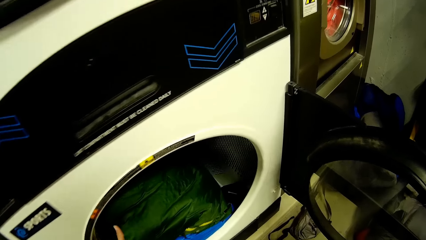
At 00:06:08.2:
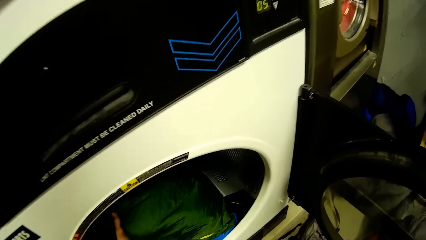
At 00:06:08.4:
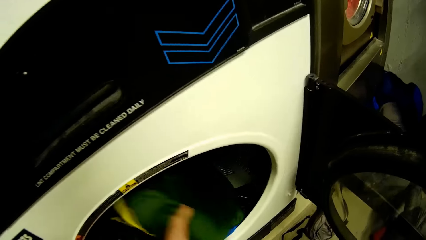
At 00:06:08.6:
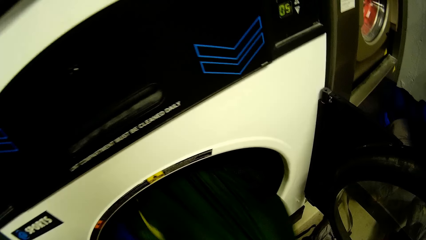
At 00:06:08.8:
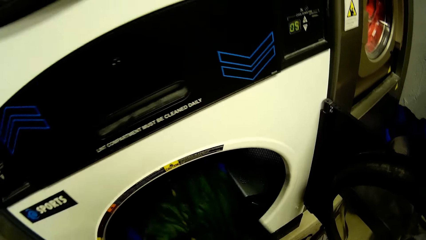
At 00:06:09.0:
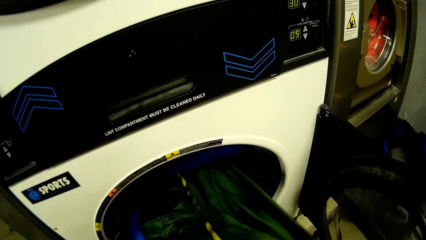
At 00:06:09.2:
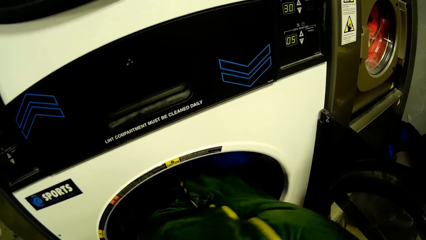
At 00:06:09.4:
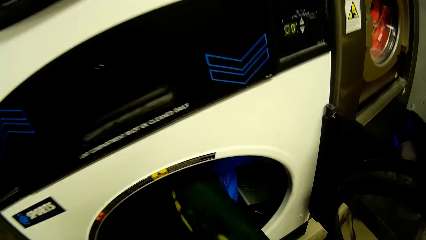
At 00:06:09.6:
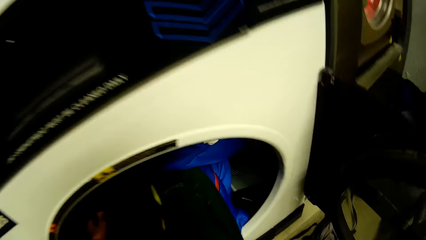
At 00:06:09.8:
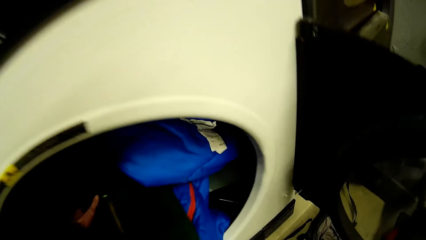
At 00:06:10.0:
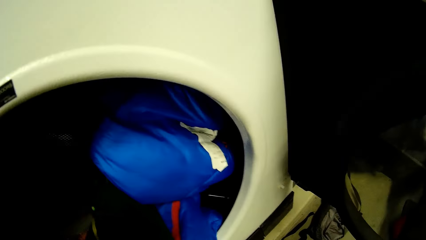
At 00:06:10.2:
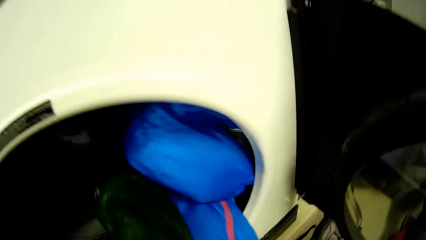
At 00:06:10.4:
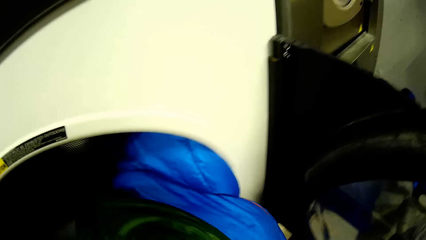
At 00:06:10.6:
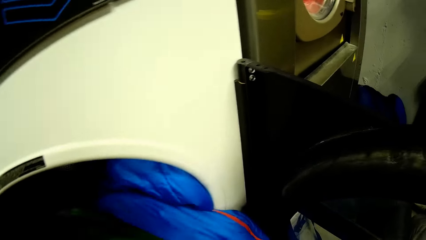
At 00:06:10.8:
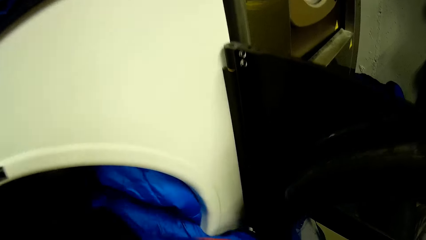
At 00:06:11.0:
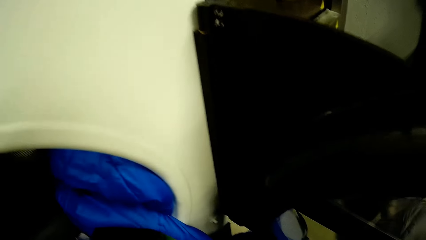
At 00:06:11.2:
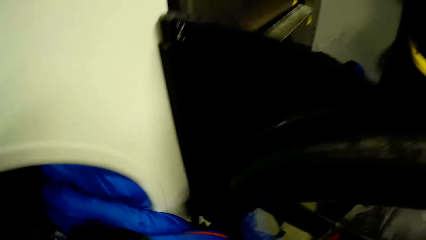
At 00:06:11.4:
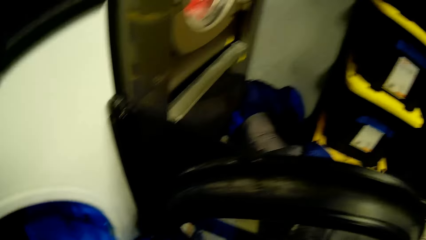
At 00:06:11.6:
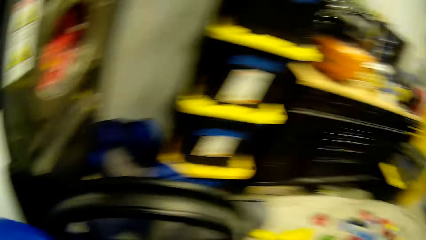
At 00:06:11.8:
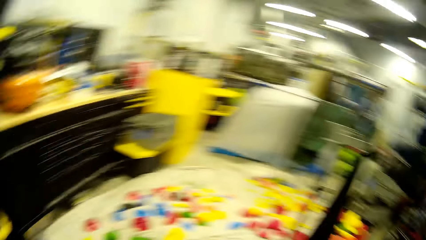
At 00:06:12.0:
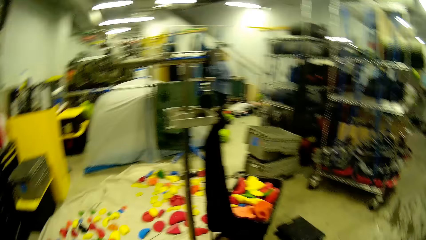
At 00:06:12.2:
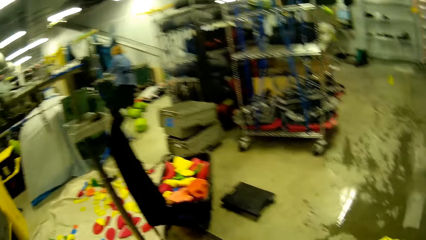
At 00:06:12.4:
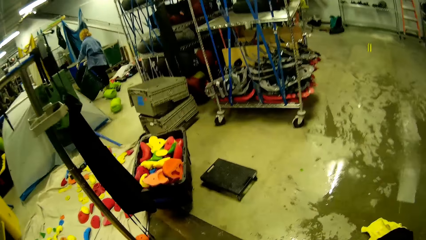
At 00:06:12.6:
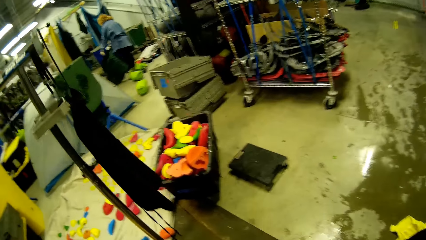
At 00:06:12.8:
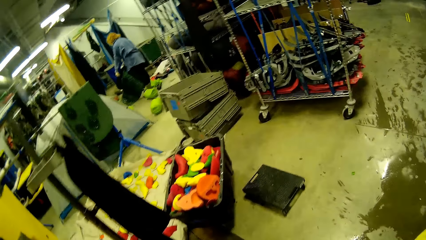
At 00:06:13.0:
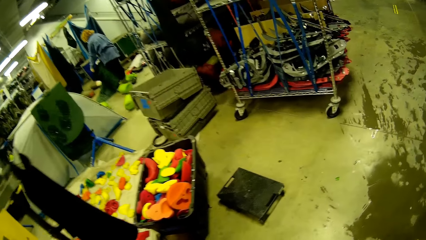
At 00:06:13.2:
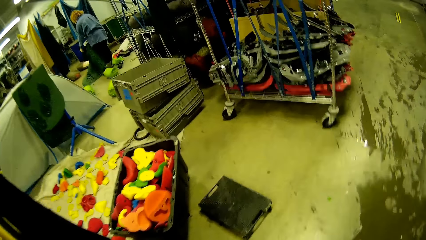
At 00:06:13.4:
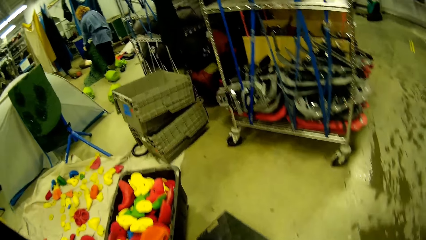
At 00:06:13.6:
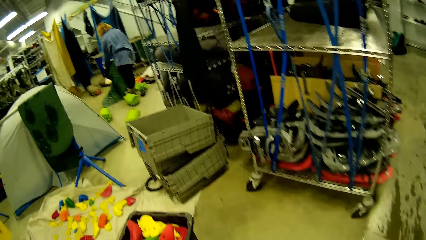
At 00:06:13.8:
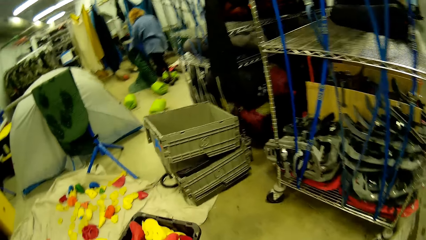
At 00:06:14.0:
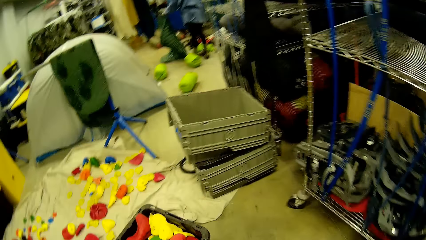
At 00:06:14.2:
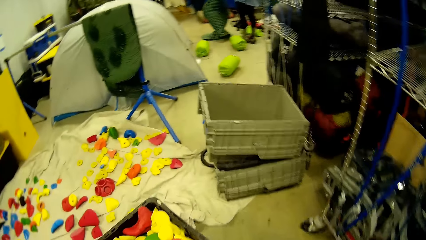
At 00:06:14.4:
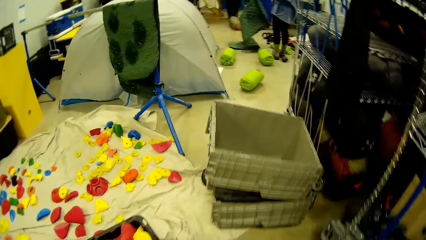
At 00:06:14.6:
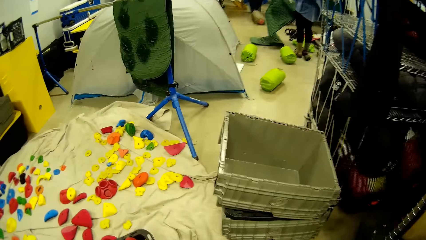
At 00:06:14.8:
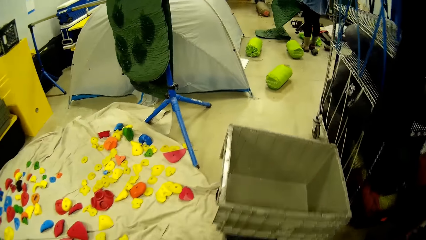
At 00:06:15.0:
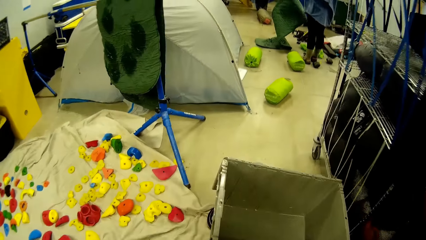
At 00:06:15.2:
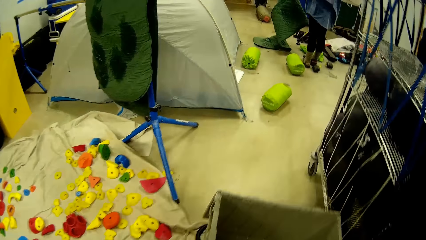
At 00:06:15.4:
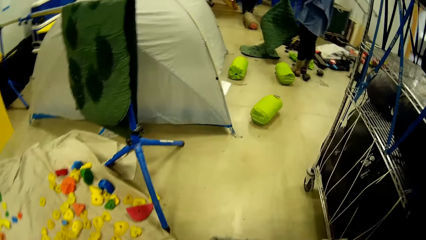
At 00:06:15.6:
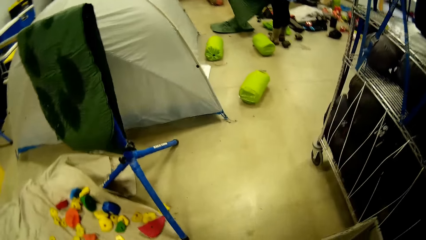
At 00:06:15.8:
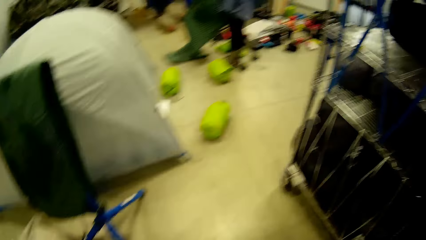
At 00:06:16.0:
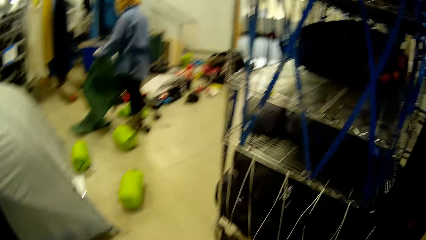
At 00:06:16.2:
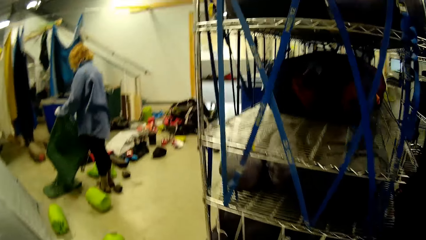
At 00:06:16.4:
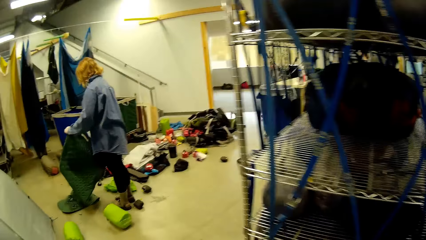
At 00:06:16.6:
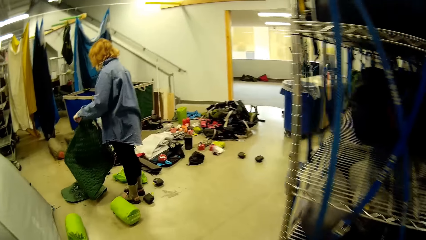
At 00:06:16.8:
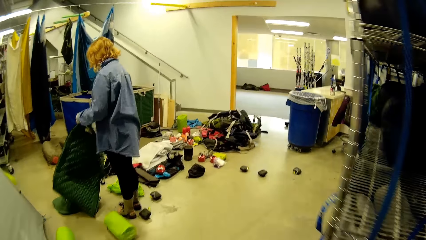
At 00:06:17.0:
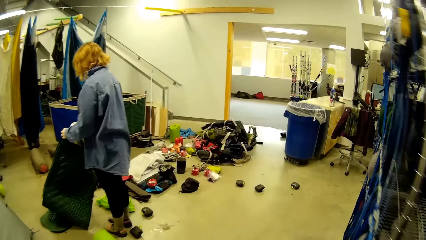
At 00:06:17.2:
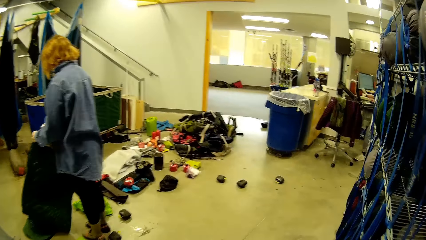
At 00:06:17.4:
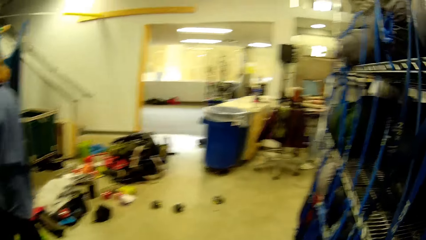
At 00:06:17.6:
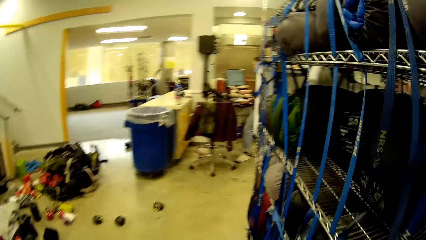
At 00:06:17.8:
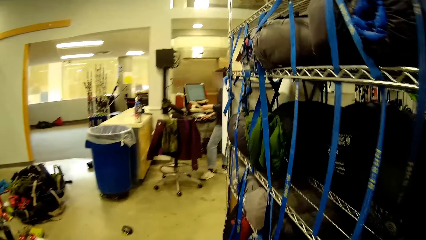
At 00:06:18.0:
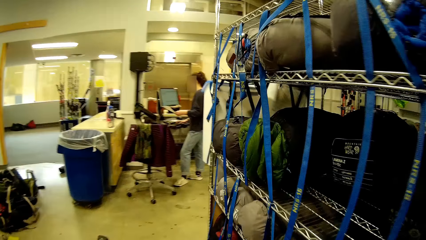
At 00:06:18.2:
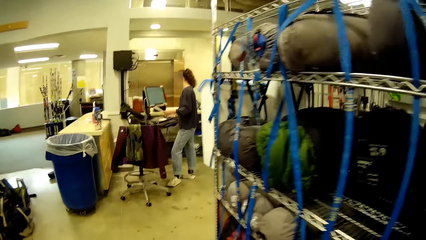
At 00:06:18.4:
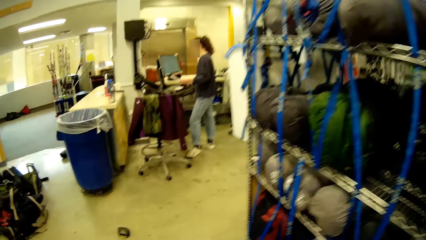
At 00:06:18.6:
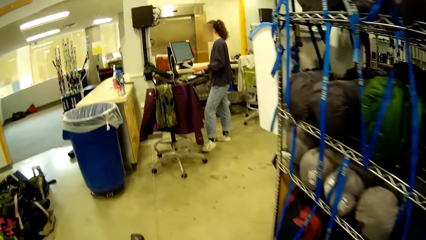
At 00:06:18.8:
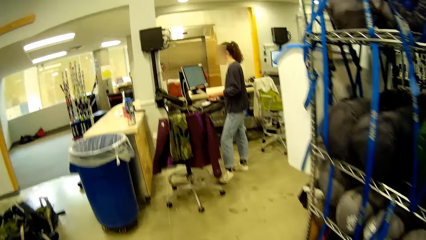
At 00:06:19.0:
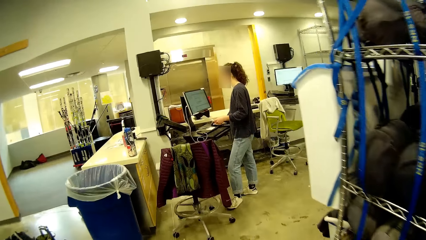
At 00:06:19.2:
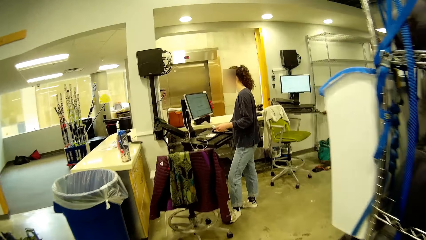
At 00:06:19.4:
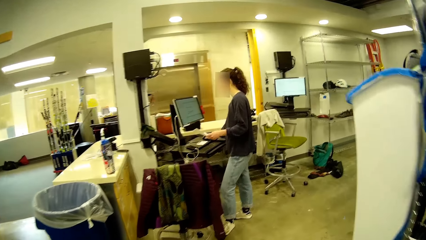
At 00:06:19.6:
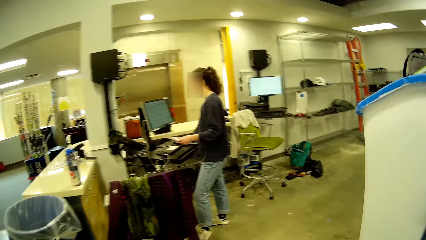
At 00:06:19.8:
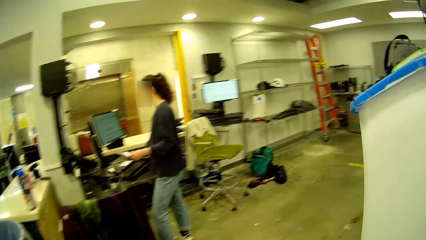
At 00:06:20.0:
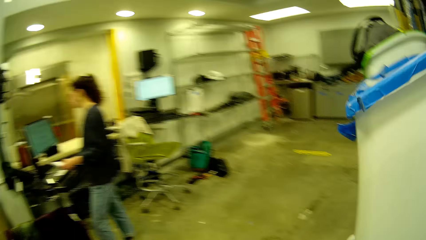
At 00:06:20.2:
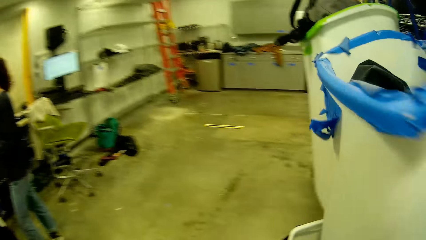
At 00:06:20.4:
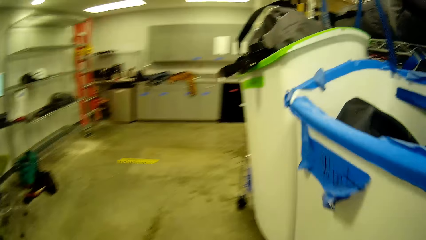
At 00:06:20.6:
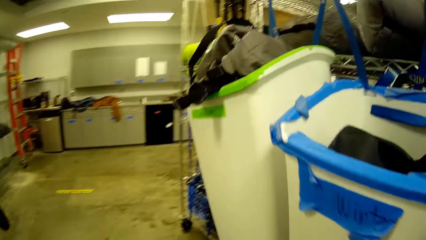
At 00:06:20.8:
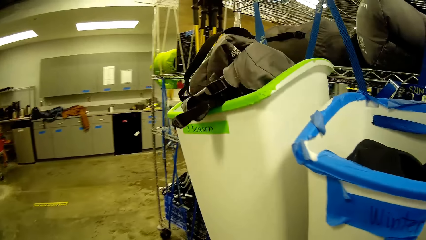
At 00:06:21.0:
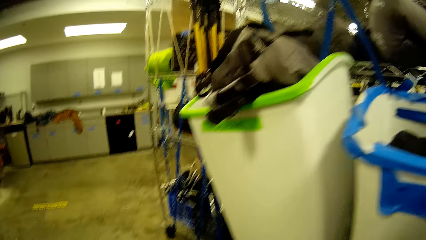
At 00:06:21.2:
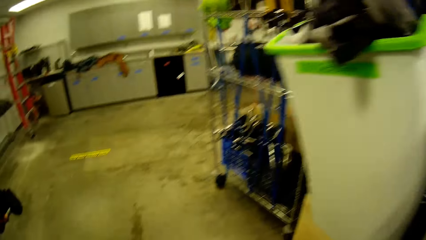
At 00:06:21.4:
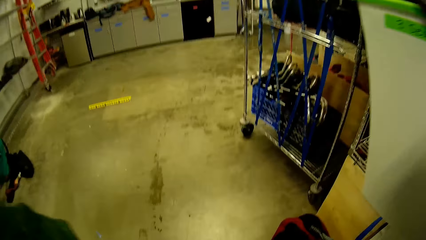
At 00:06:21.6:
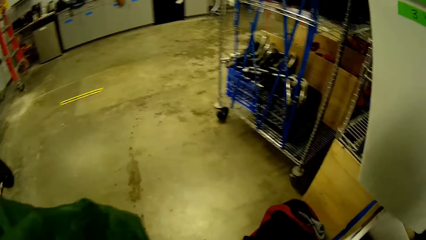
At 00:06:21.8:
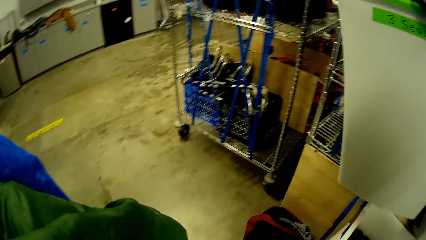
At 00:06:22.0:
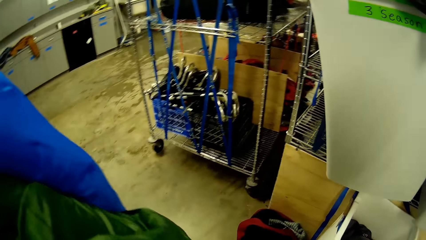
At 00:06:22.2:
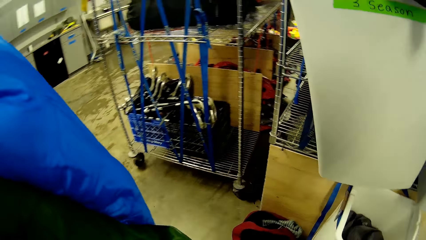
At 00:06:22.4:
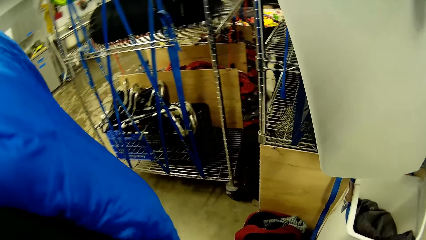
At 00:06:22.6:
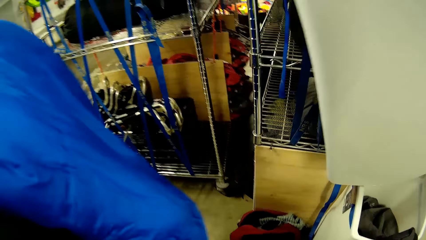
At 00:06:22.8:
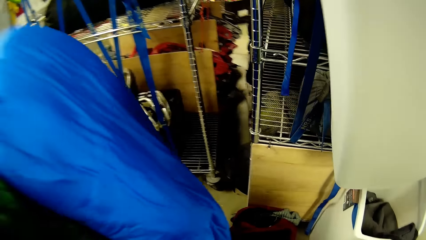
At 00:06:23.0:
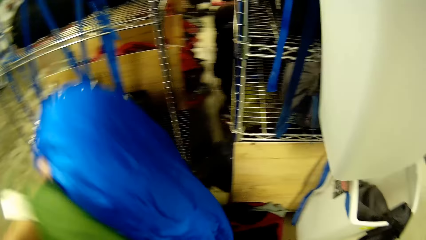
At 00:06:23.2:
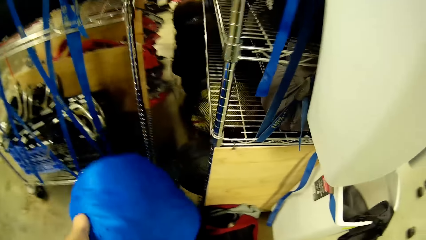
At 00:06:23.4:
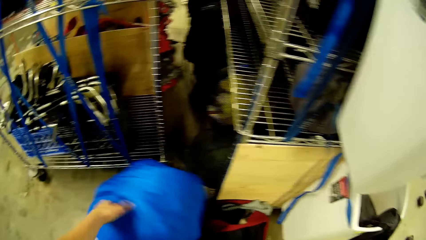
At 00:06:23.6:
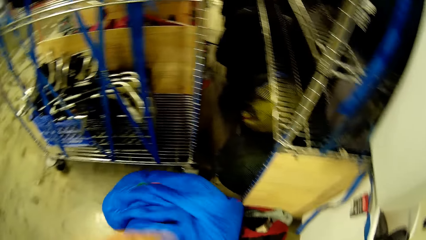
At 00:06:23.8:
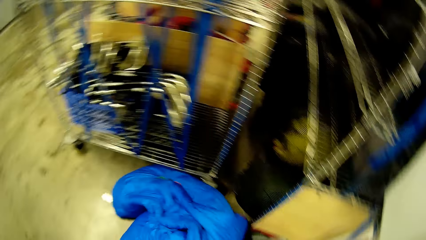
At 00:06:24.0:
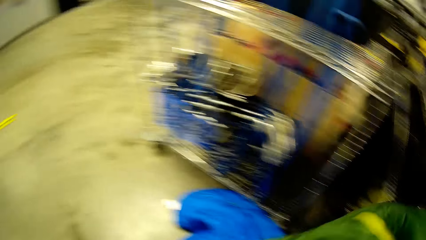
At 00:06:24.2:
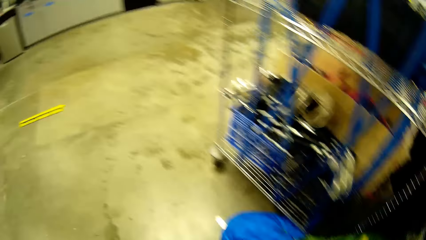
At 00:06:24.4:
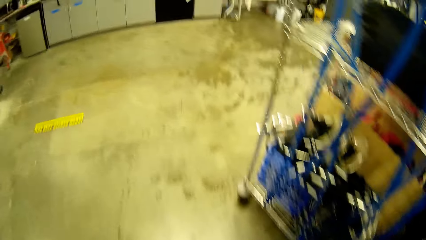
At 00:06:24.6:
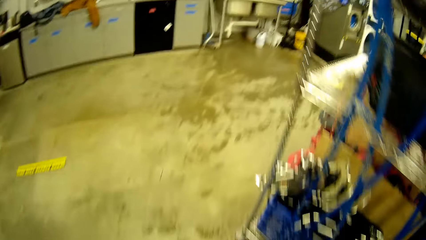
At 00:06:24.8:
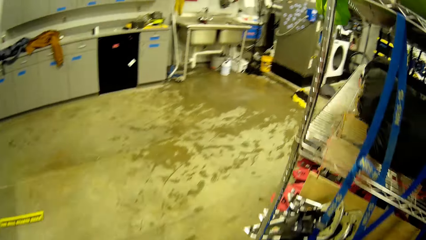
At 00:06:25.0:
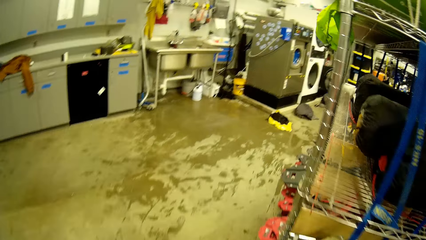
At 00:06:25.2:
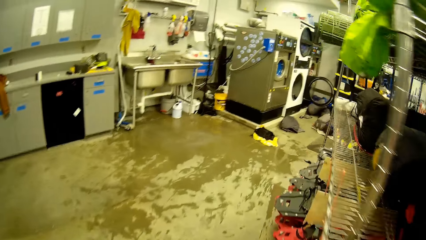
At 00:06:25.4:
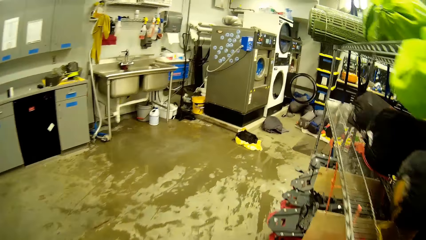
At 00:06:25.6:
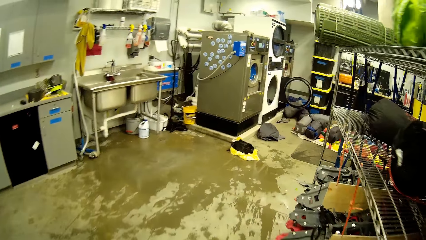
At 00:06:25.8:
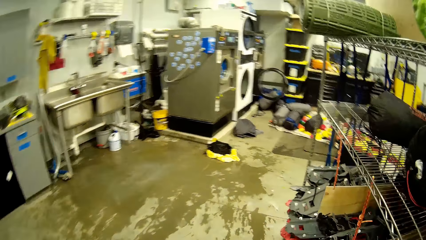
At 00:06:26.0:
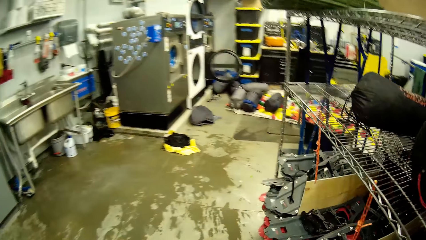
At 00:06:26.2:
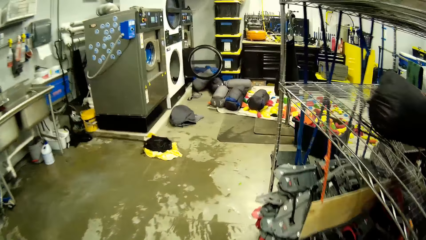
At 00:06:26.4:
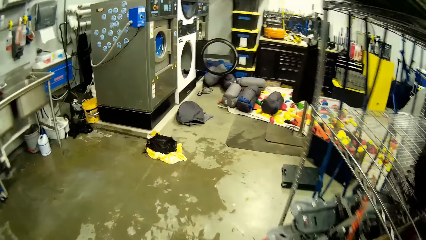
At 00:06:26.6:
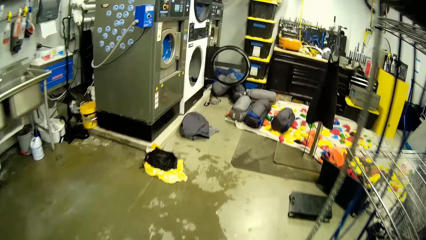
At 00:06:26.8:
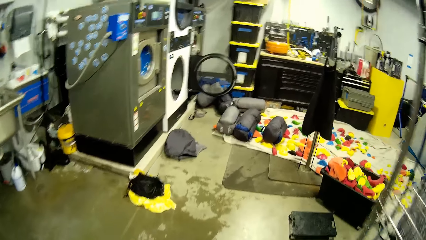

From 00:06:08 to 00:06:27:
The camera wearer pulls out a green duvet and a blue duvet, or a sleeping bag, from a white washing machine with his left hand. A woman lays the sleeping bag down. The camera wearer walks towards another woman. The other woman holds a green mat with both hands. A woman stands. A woman operates a computer with her right hand. The camera wearer walks towards the woman. The woman holds a piece of paper with her left hand. The camera wearer stands. He holds up the green duvet and the blue duvet with his left hand. He drops the blue duvet on the floor. He transfers the green duvet from his left hand to his right hand. He walks. He drops the green duvet on the floor.
